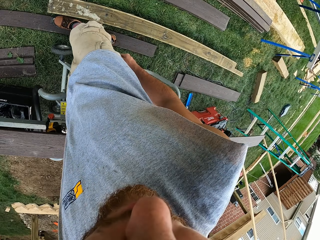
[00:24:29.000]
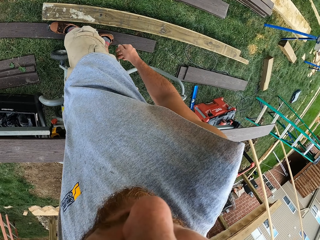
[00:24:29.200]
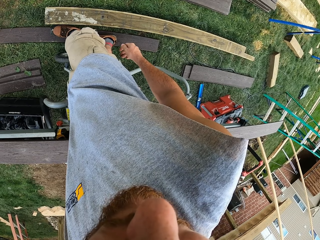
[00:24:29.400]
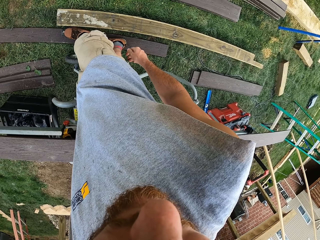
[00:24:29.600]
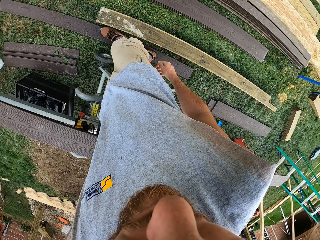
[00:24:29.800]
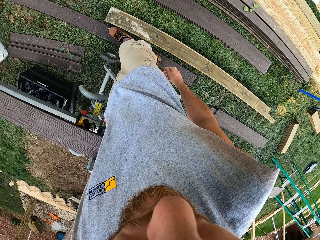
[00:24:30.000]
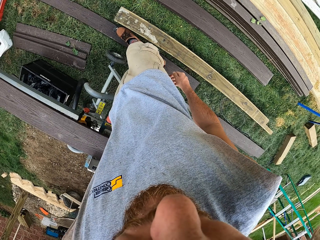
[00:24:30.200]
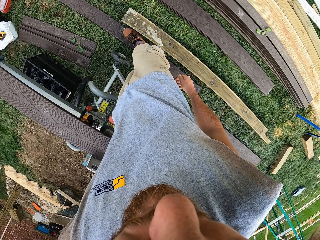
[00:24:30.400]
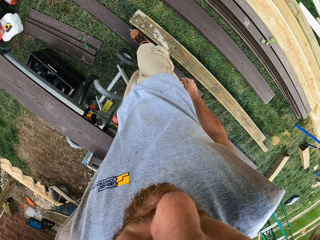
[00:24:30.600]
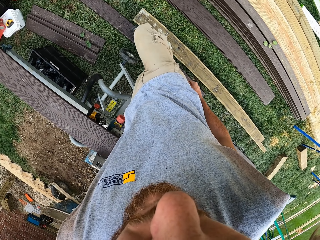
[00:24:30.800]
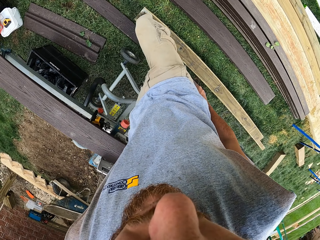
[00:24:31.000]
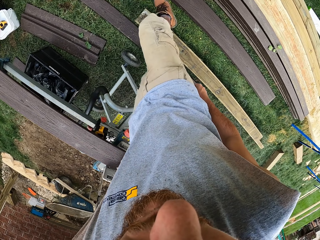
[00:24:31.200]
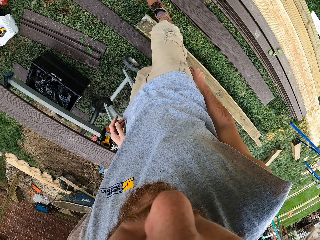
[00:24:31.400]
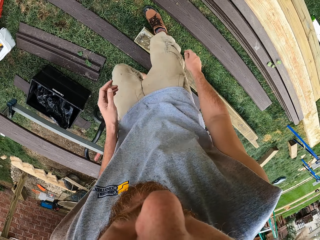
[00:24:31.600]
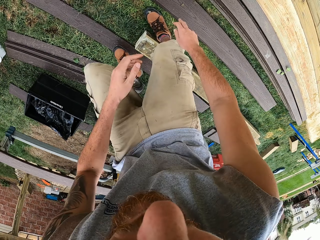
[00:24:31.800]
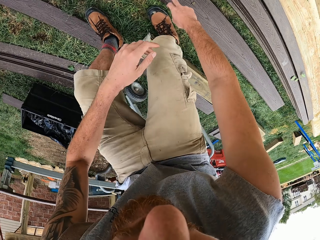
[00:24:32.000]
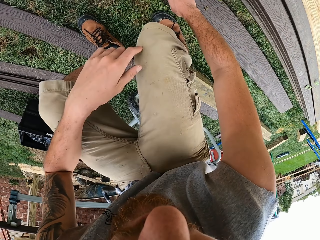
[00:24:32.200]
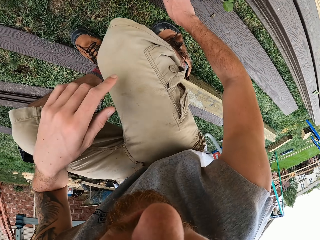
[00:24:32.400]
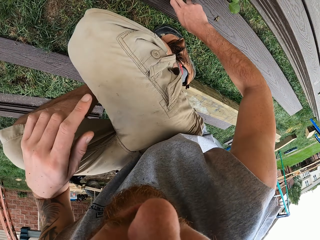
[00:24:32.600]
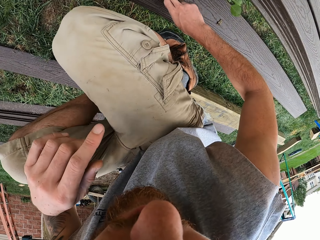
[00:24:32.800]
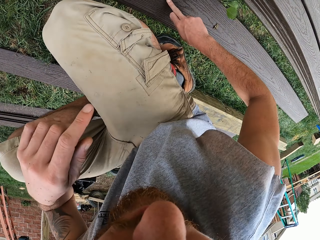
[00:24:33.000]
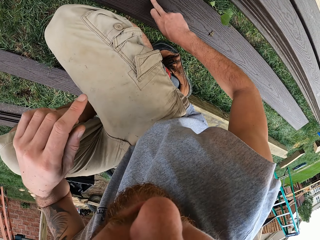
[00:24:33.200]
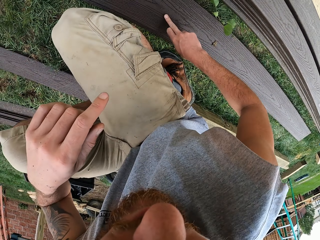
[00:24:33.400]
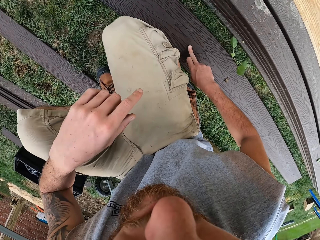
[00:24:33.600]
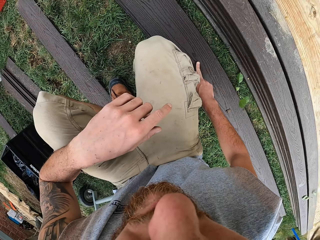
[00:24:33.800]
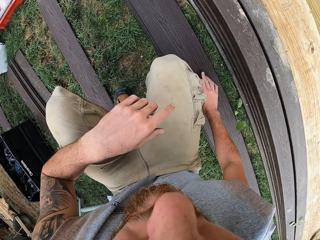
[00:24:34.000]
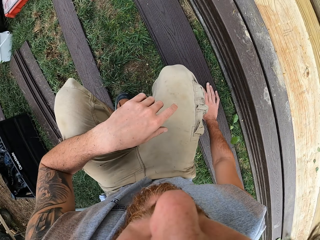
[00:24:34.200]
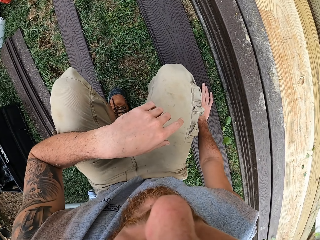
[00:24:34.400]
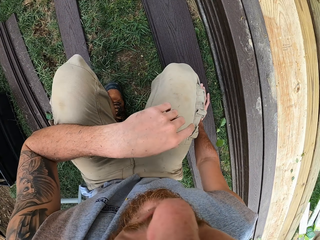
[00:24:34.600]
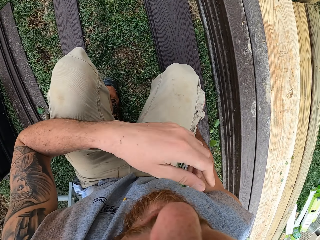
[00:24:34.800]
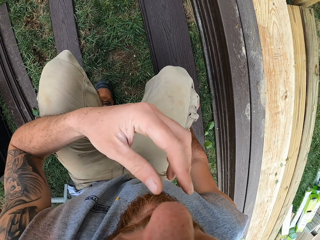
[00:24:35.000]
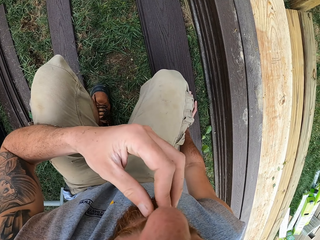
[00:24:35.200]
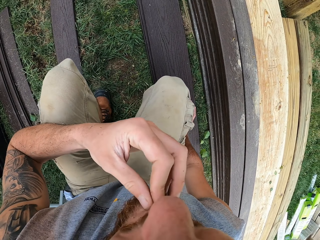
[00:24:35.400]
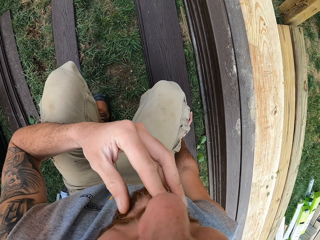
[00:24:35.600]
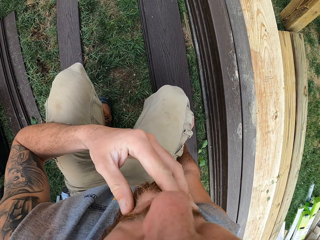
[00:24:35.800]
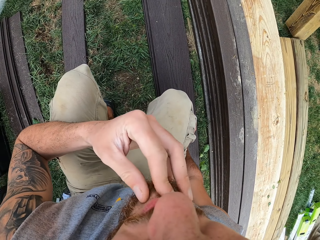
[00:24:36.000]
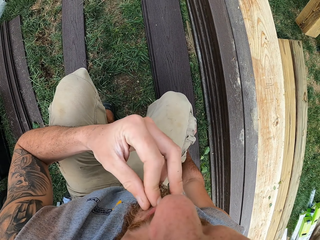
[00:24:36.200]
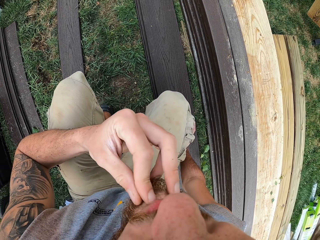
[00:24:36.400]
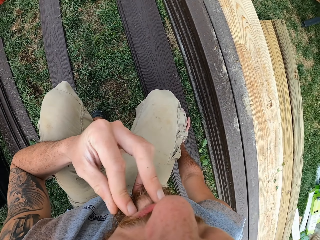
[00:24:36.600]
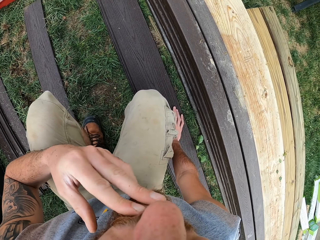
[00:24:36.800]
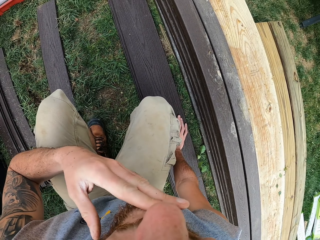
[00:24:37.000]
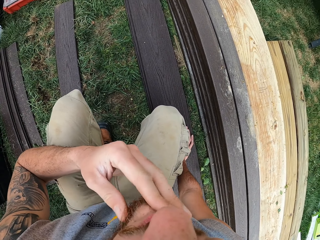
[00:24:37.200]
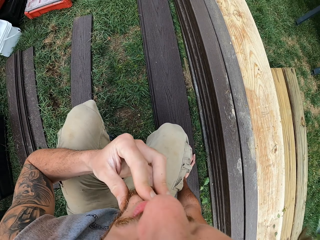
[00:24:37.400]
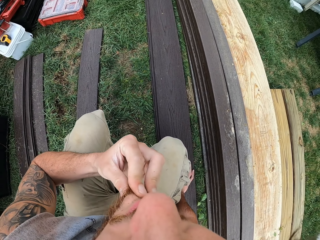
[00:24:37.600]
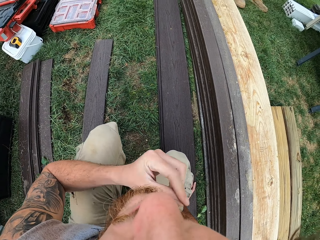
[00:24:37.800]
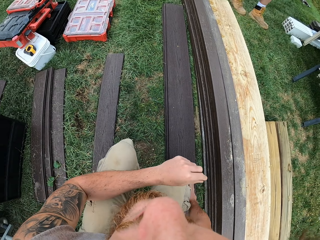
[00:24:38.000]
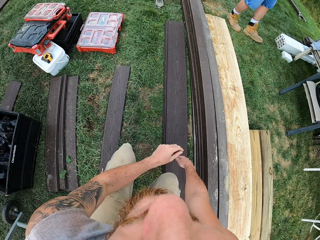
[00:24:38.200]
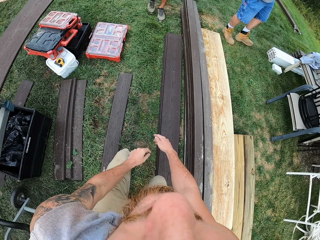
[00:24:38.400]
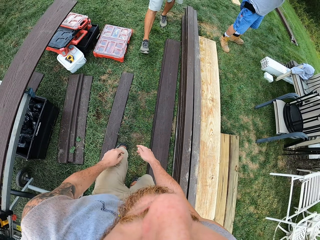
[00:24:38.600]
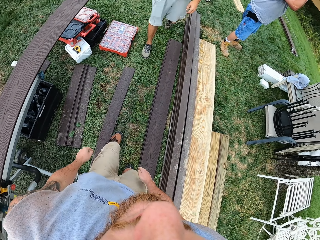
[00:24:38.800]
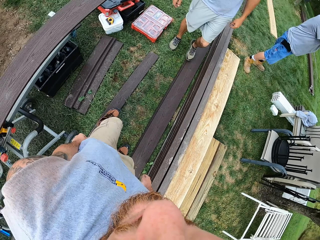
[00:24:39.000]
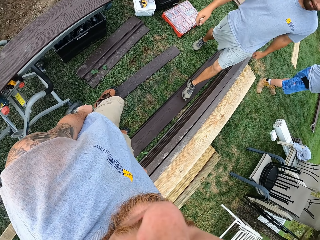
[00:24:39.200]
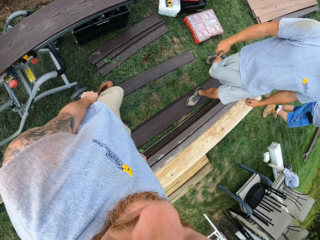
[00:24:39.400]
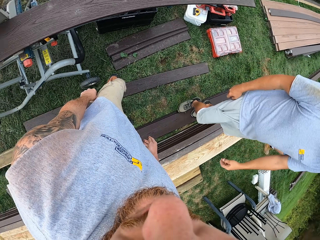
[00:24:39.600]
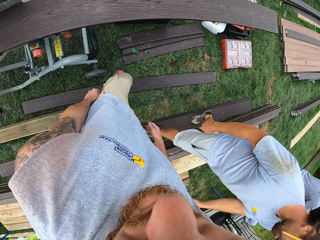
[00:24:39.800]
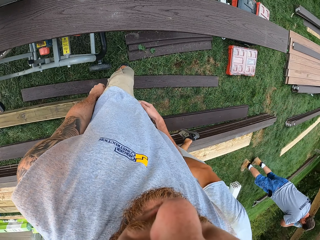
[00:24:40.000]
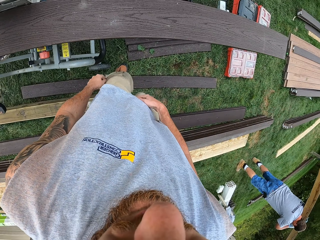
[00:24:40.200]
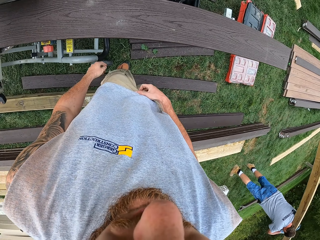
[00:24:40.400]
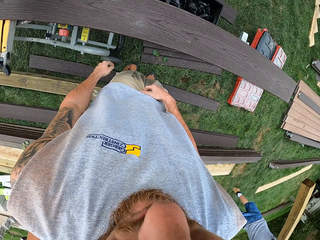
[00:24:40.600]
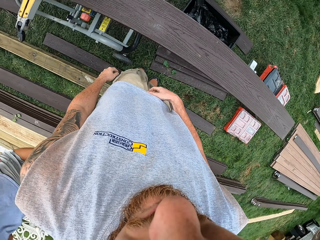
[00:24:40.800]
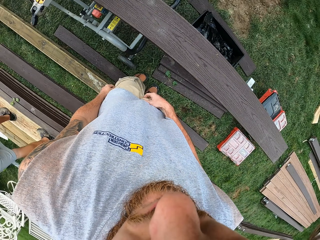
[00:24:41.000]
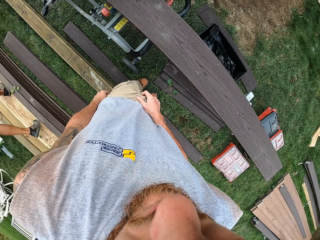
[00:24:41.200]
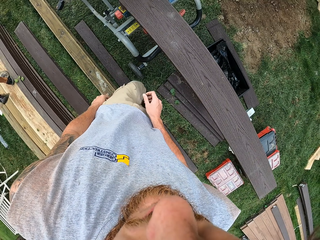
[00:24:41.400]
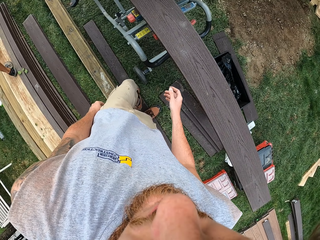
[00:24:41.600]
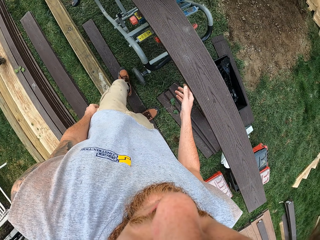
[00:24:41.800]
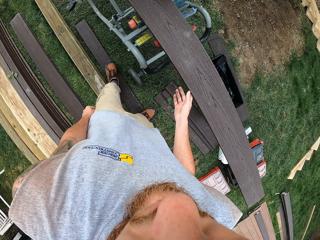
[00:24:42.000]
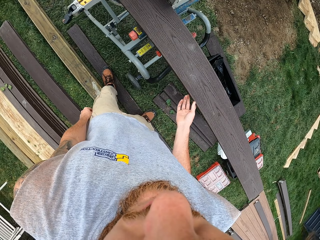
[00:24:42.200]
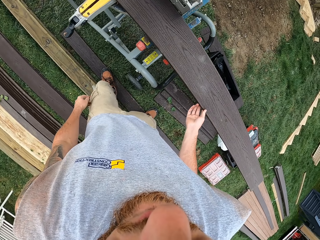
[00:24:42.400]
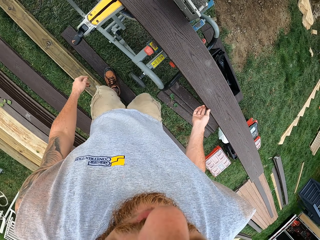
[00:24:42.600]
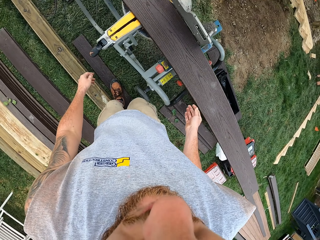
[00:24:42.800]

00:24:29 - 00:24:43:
The camera wearer makes a step. He bends down. He scratches the wood with the right hand. He rubs the wood. He looks around. He rubs his lips with the left hand. He rubs a chin. He stands up. A man walks around. The camera wearer walks around. He turns around.

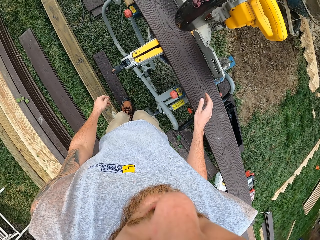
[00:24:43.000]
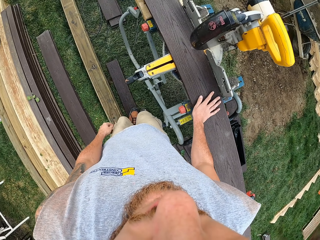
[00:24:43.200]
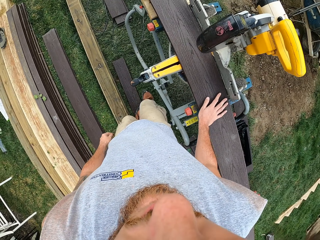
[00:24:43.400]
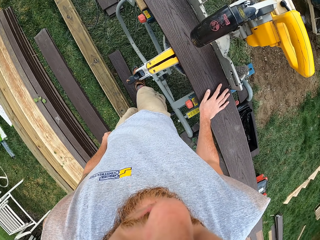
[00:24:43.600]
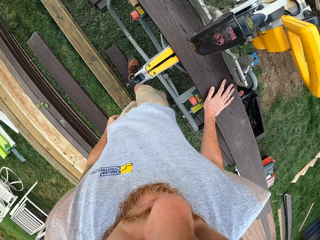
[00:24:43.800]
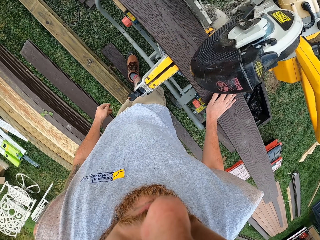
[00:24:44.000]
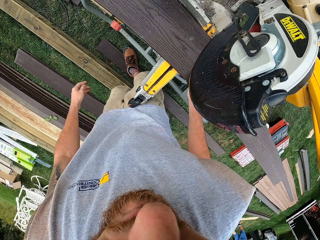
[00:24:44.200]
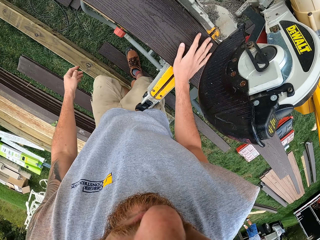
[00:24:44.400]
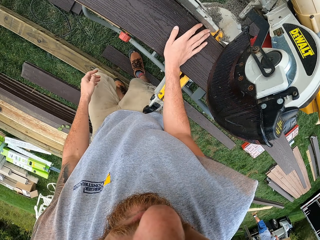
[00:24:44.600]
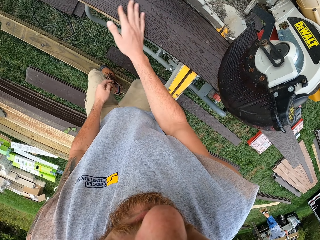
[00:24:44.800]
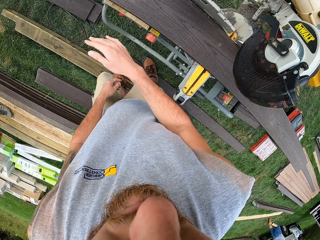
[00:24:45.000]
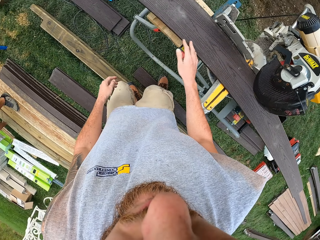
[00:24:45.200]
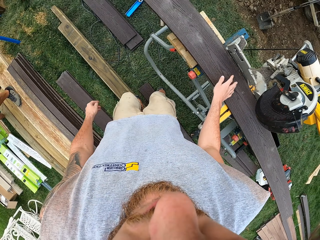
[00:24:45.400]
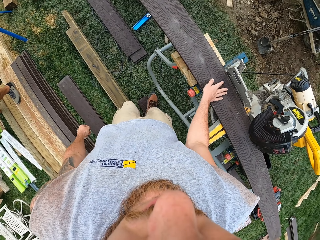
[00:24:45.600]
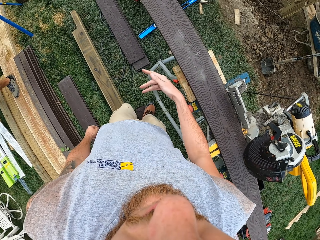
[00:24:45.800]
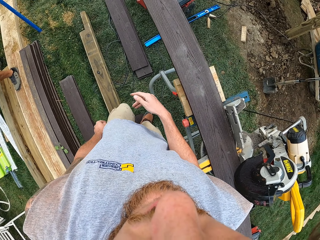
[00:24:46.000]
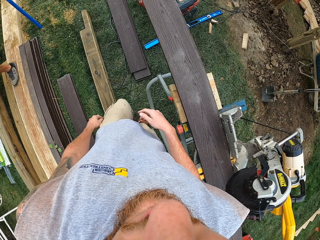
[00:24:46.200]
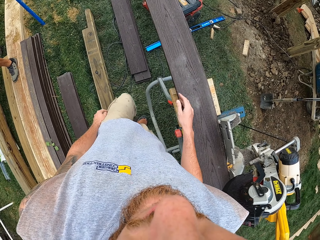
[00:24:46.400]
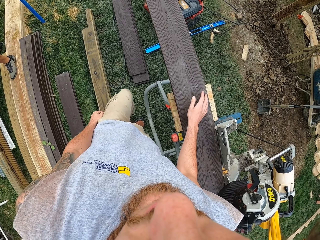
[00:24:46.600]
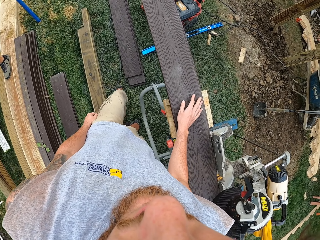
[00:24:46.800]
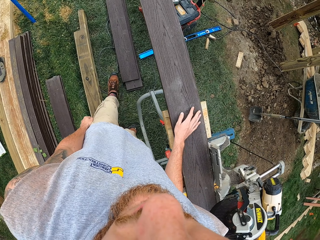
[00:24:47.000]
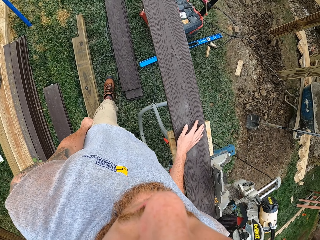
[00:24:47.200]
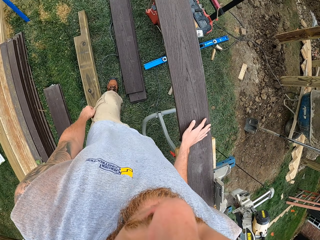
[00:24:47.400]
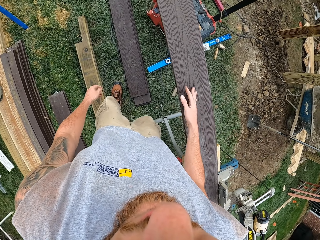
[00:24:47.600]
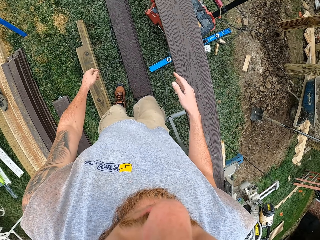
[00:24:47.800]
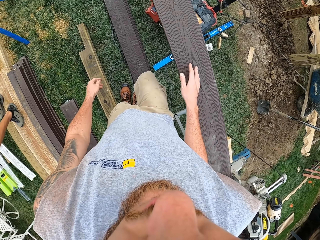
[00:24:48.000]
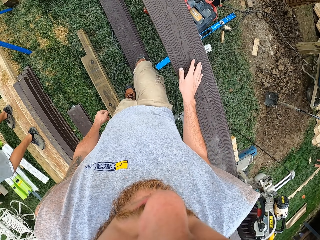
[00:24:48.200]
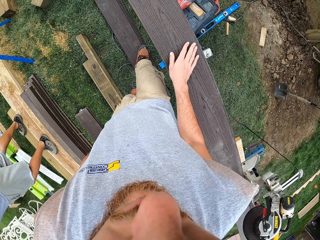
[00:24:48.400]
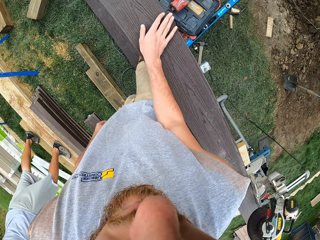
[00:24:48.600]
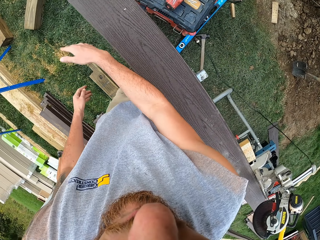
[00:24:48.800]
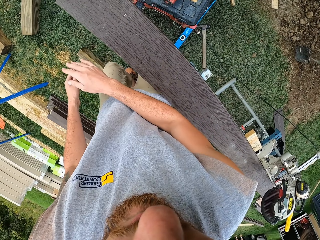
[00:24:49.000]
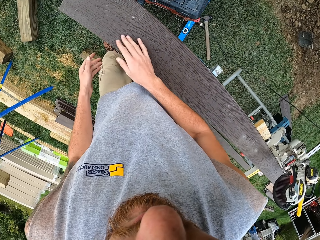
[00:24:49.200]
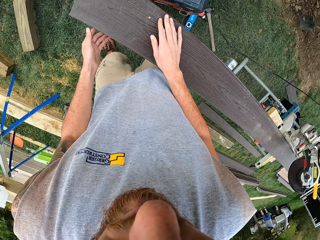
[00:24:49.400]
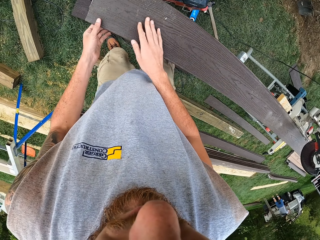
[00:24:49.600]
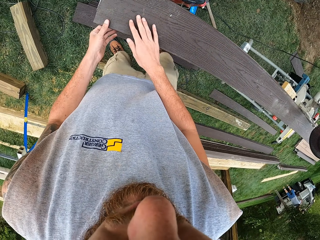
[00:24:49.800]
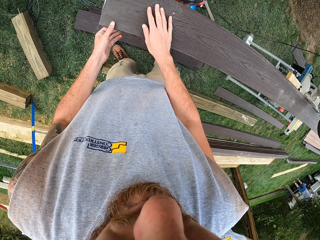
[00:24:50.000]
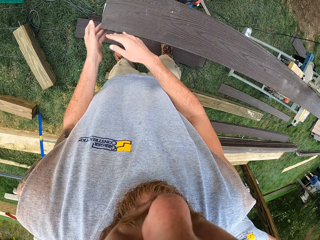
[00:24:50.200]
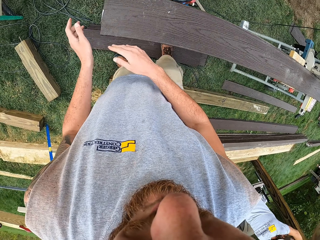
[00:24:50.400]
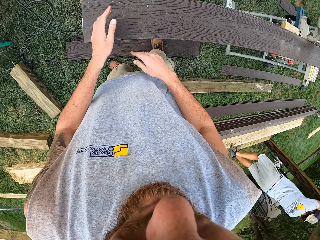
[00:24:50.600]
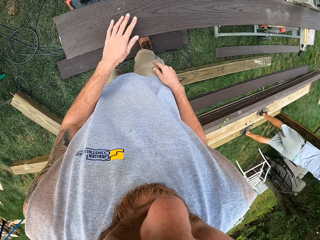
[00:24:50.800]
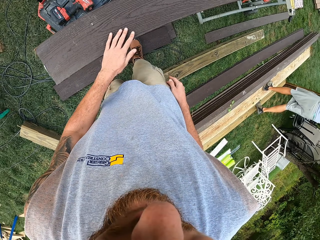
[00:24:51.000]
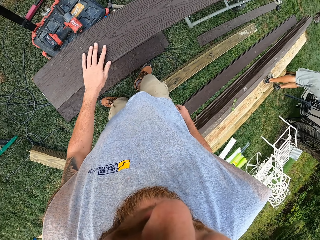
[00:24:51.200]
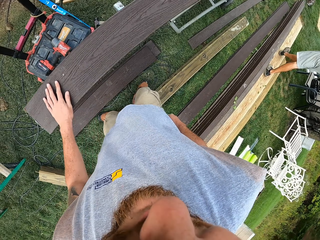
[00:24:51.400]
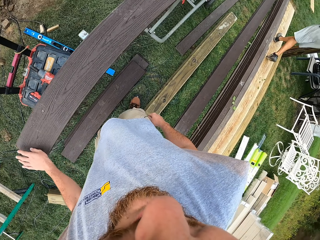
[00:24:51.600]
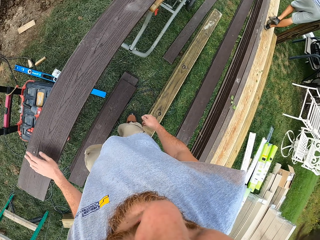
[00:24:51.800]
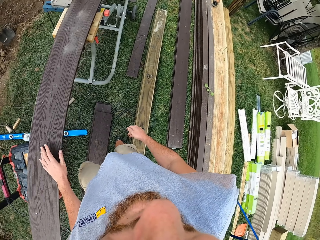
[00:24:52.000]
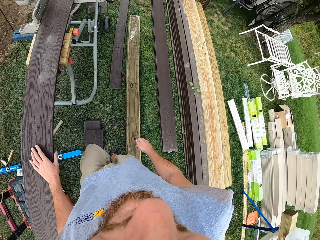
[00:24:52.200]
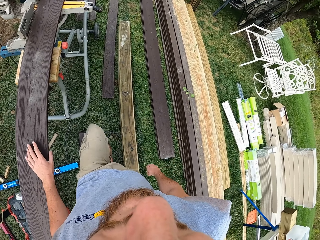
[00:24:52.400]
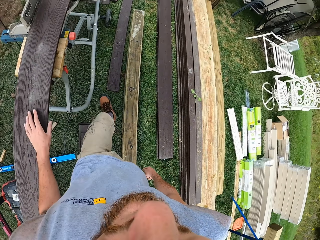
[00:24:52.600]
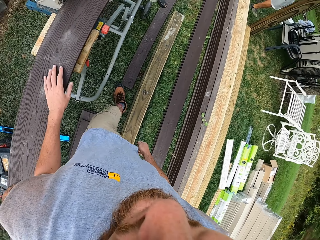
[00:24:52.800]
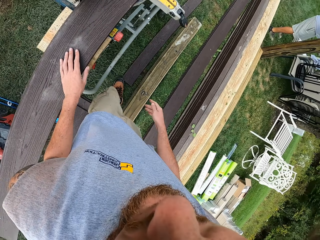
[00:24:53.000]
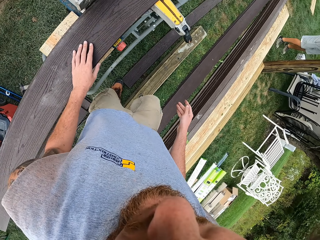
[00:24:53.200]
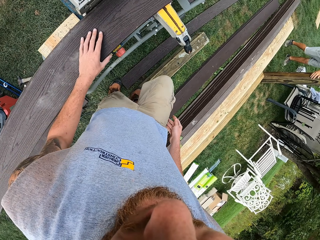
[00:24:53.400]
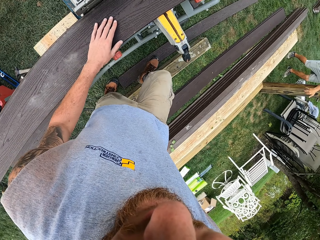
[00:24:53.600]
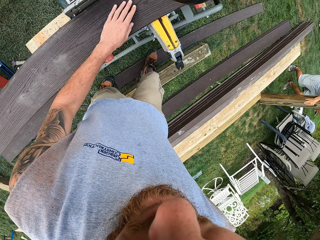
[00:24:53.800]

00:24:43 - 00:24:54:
The camera wearer adjusts the wood on a wood cutter. They wipe the wood with the right hand. They make a step. They walk around. They wipe the wood with the right hand. They rub the wood. They wipe the wood with the left hand. They turn around. They walk around.
